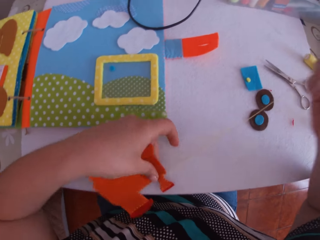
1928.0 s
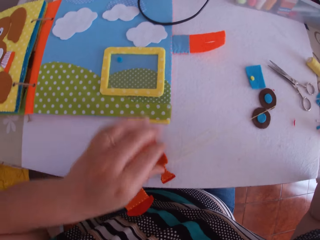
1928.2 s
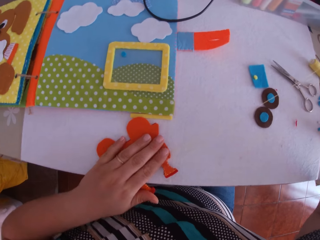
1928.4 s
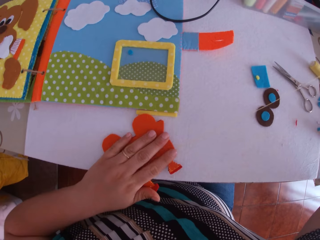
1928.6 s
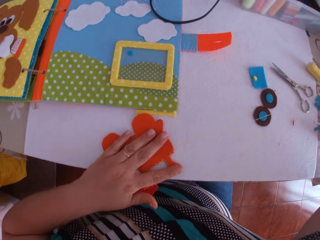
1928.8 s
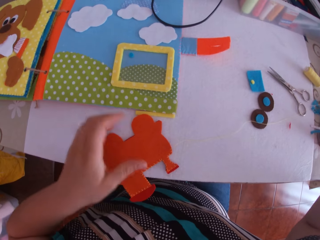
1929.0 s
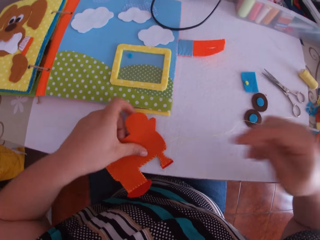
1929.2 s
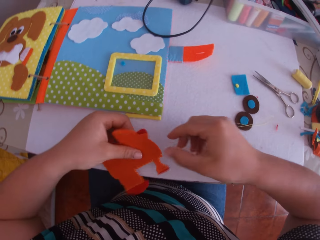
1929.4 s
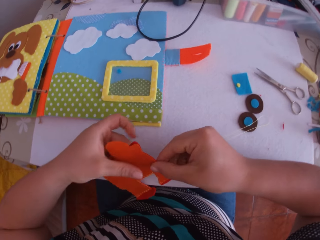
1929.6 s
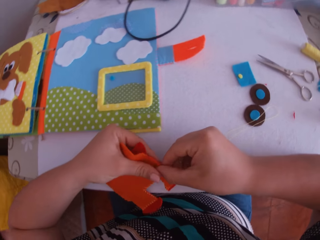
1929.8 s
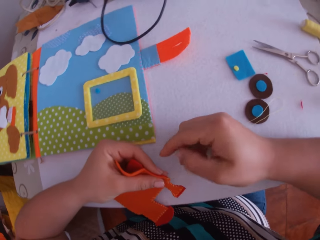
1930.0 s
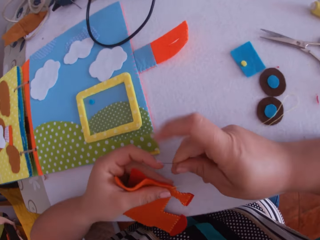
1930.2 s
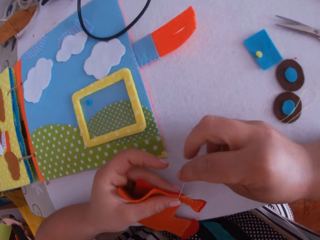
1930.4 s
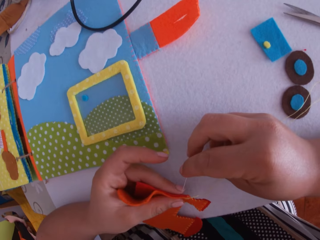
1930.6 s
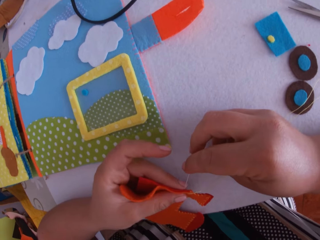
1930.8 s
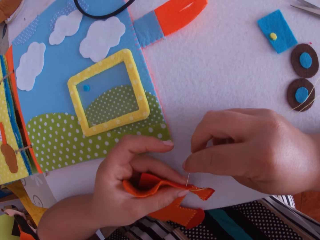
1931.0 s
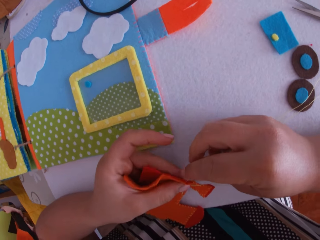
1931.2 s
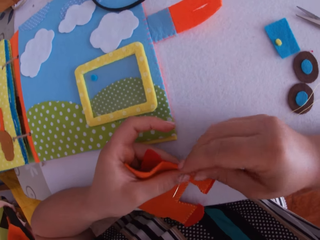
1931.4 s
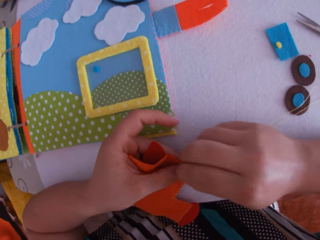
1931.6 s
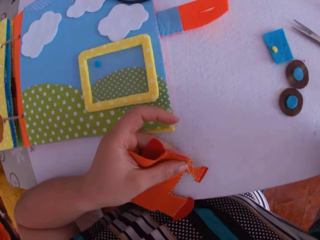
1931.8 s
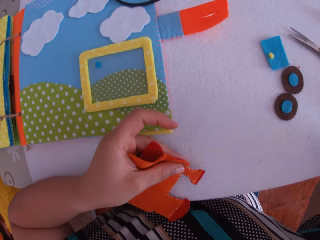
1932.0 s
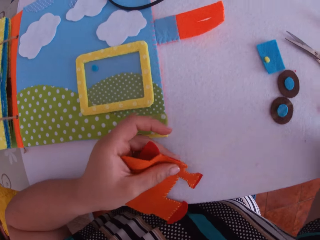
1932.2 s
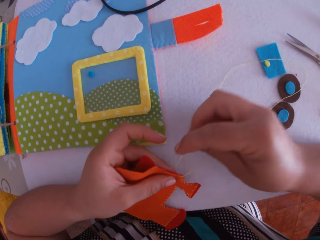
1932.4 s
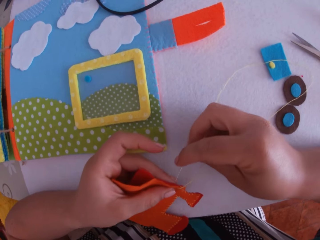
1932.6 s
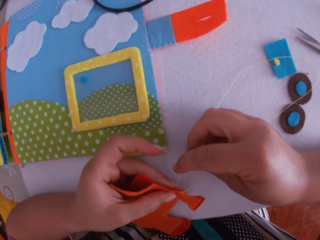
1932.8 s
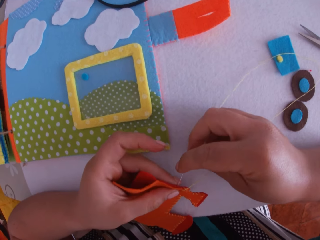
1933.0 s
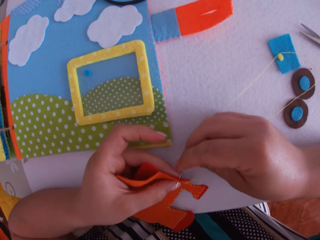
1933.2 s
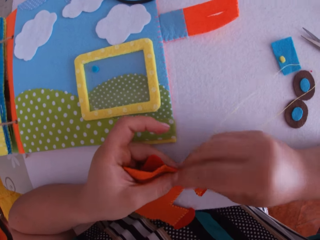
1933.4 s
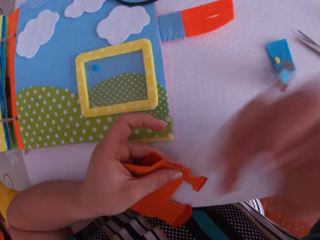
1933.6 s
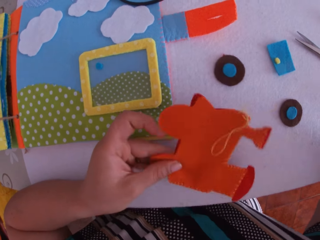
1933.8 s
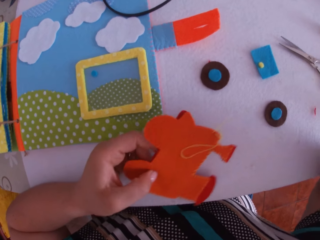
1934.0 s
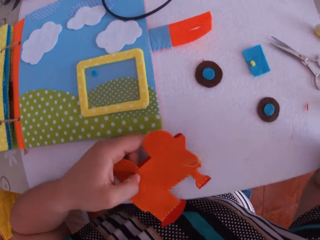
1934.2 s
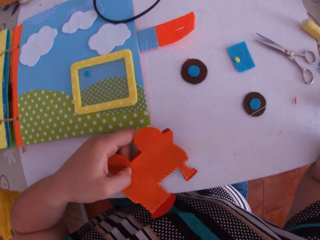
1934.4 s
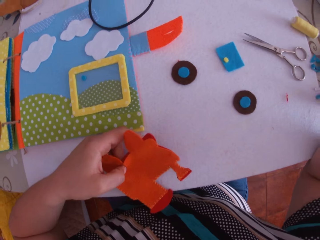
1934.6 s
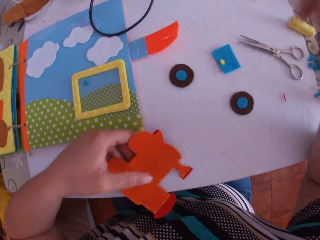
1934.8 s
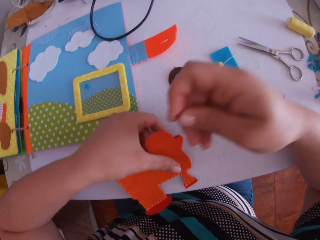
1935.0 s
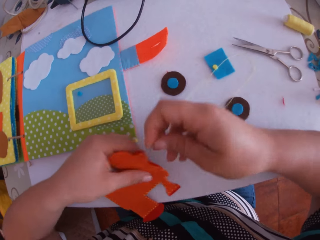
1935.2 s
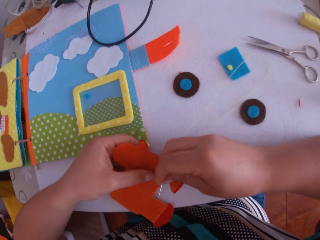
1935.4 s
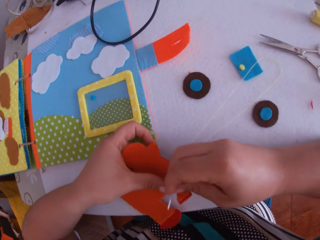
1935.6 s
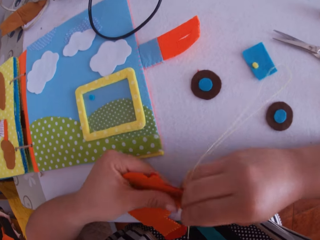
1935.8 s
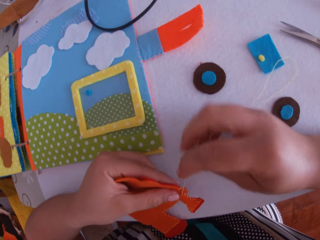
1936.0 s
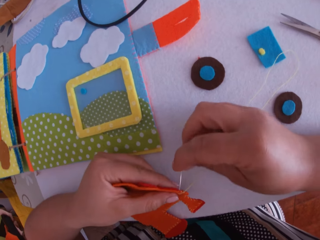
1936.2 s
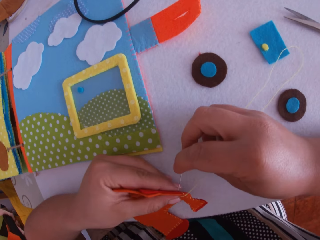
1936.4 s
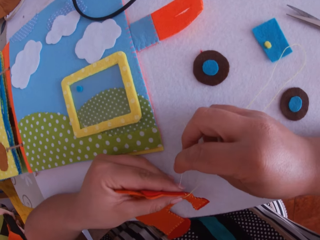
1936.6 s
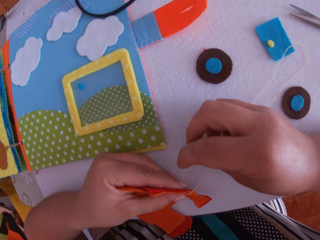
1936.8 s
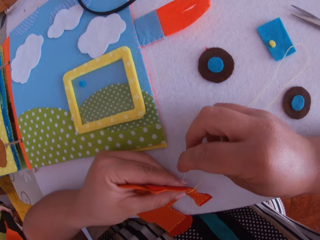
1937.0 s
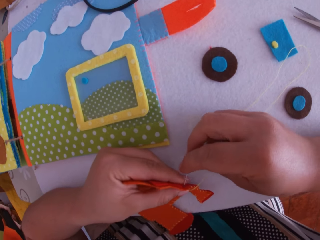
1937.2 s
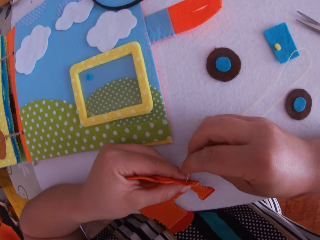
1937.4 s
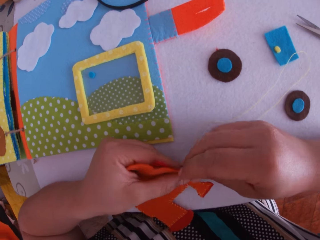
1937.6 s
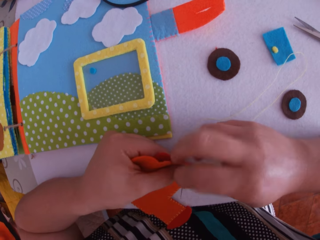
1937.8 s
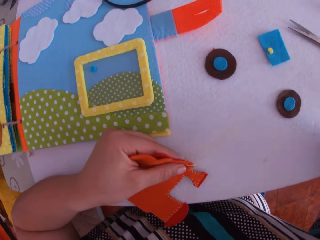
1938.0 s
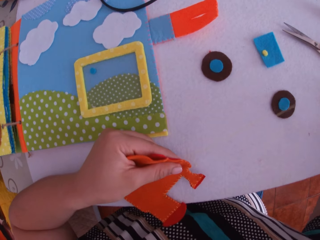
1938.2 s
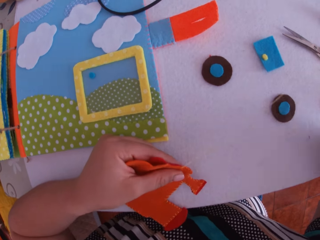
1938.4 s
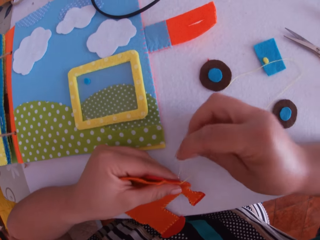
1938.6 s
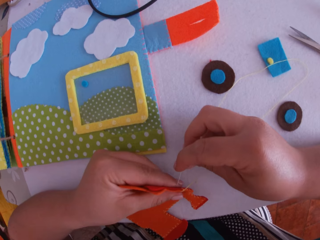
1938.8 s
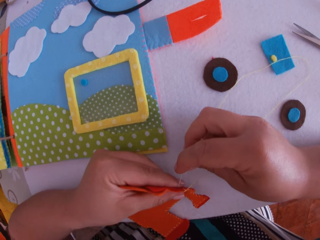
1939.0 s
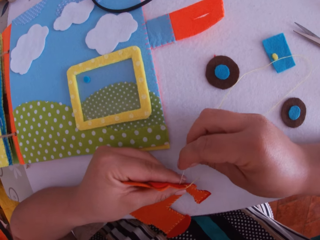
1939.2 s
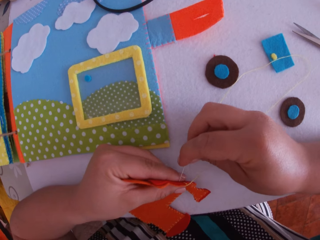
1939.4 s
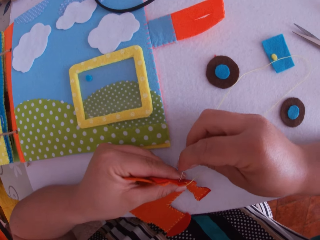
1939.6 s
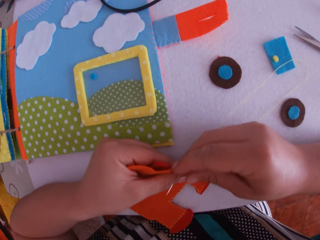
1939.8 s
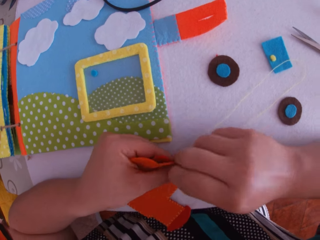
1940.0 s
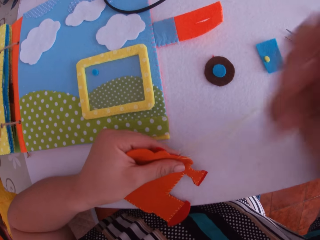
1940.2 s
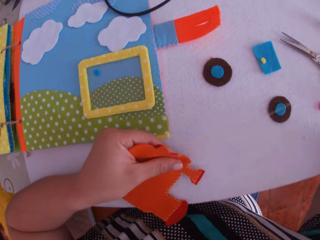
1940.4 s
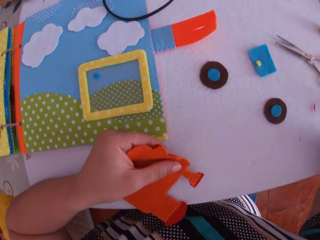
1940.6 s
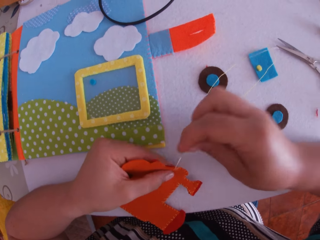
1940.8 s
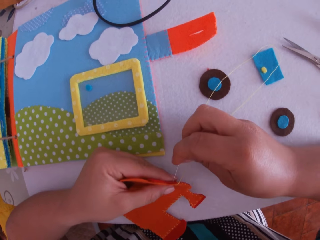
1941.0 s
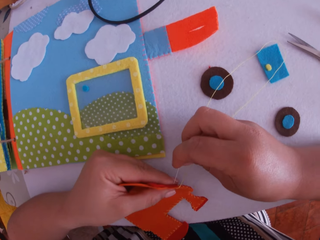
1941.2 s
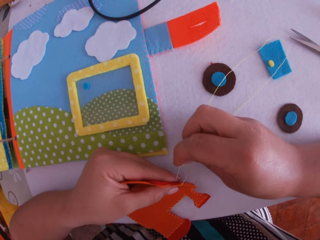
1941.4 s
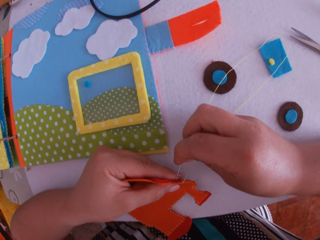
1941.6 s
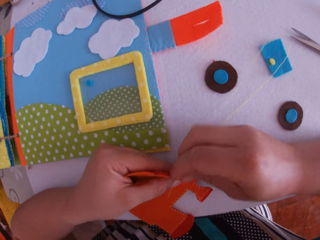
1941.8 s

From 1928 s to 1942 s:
The camera wearer drops the felt train craft or paper train on the desk. She places her left hand on the paper train. She lifts the paper train with her left hand. She touches the felt train craft. She sews the felt train craft using a sewing needle and a thread, with the needle in her right hand. She swings her hand. She holds the felt train craft with the left hand. She sews the felt train craft using a sewing needle and a thread.

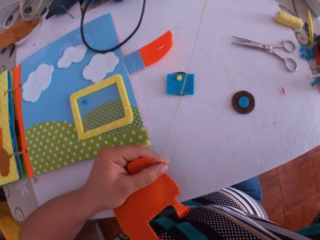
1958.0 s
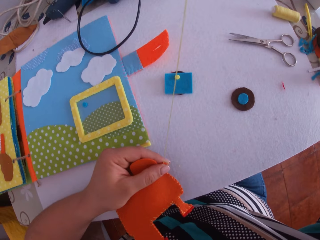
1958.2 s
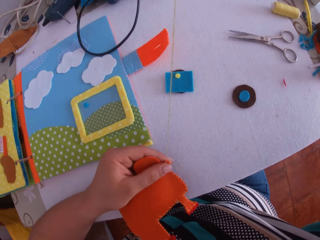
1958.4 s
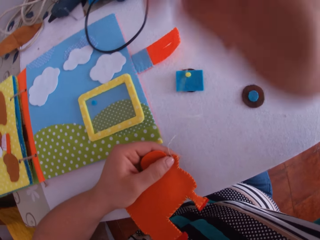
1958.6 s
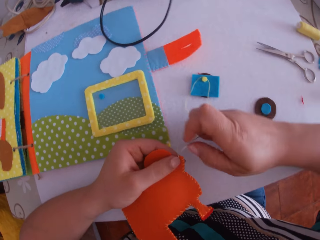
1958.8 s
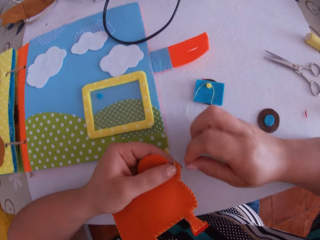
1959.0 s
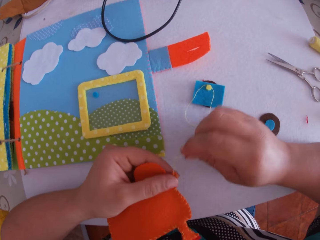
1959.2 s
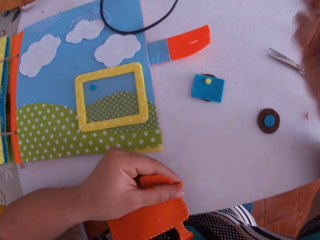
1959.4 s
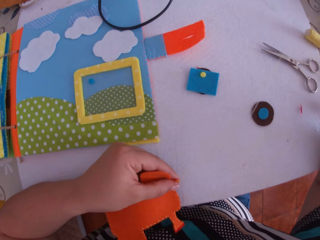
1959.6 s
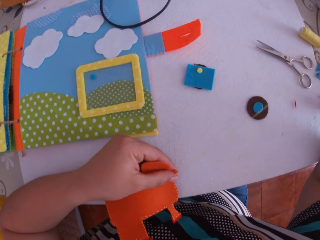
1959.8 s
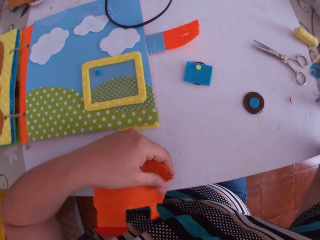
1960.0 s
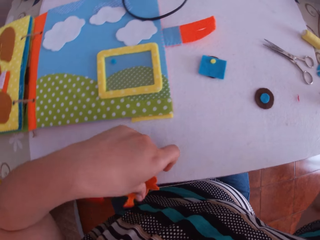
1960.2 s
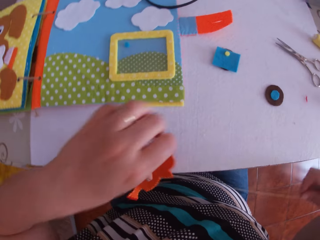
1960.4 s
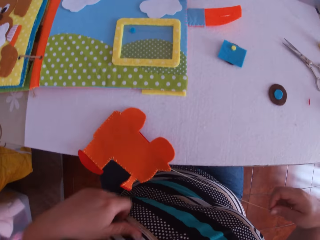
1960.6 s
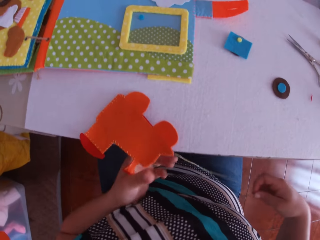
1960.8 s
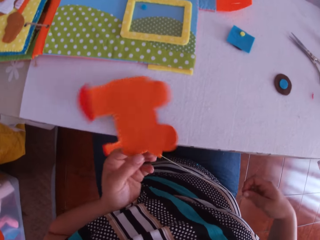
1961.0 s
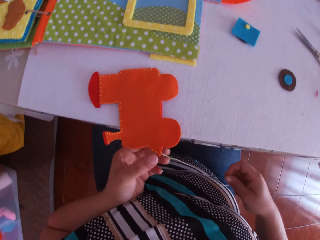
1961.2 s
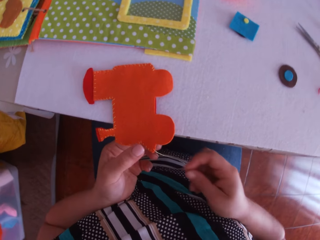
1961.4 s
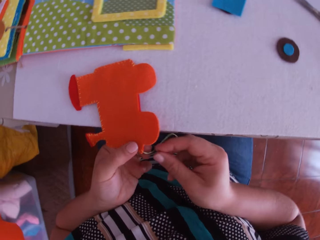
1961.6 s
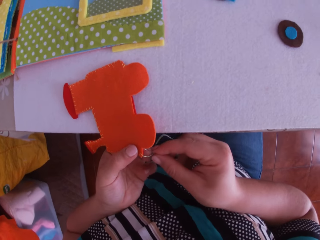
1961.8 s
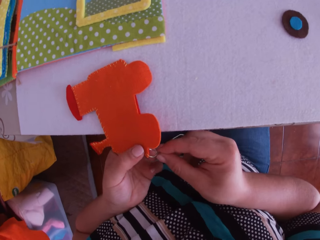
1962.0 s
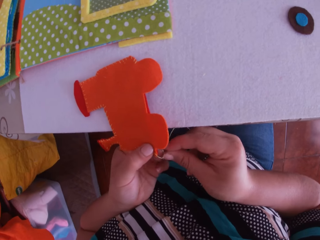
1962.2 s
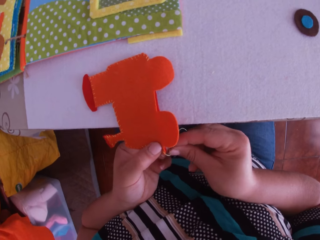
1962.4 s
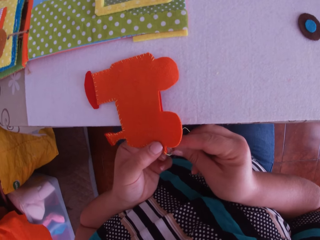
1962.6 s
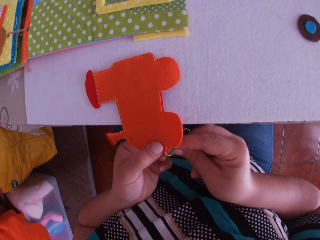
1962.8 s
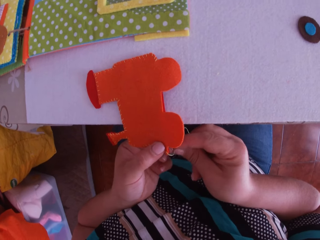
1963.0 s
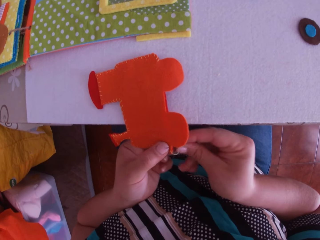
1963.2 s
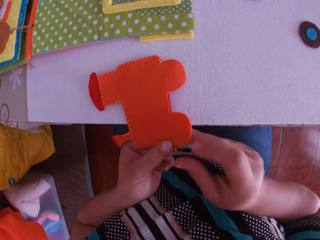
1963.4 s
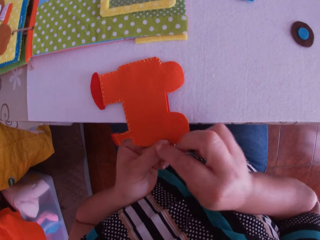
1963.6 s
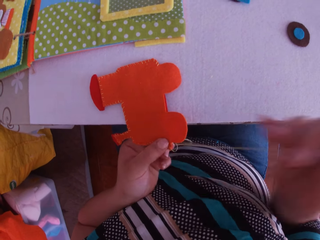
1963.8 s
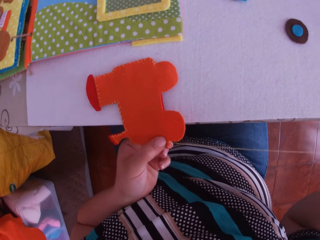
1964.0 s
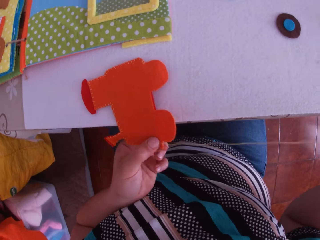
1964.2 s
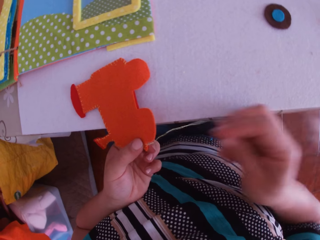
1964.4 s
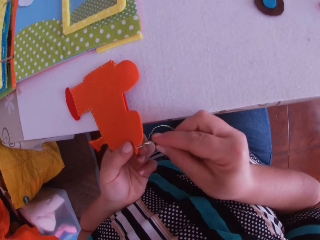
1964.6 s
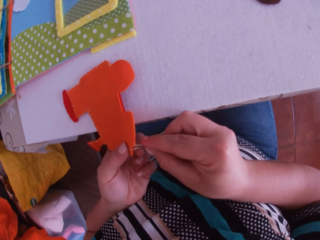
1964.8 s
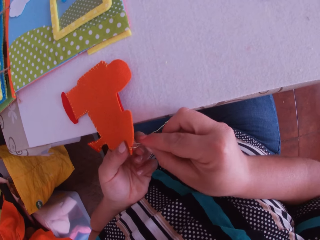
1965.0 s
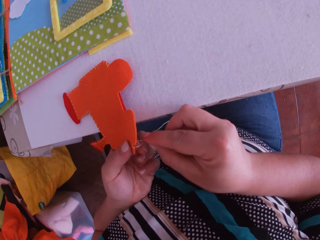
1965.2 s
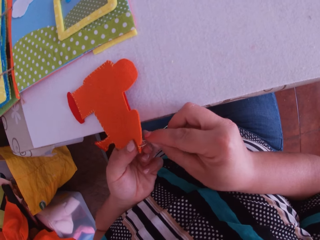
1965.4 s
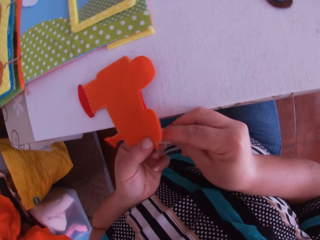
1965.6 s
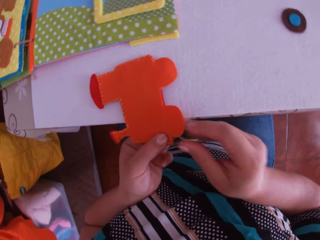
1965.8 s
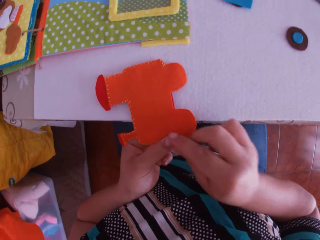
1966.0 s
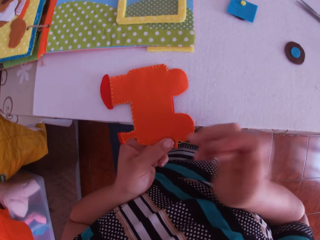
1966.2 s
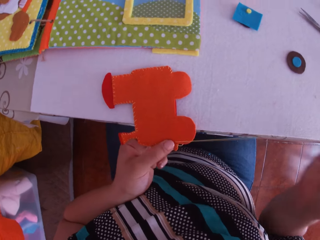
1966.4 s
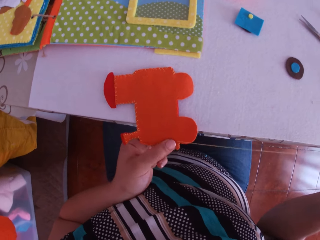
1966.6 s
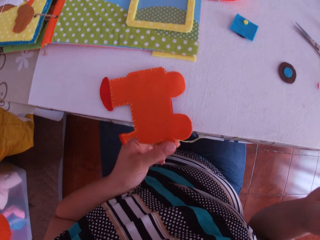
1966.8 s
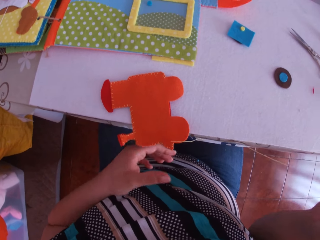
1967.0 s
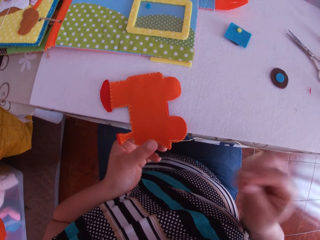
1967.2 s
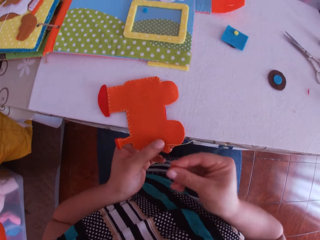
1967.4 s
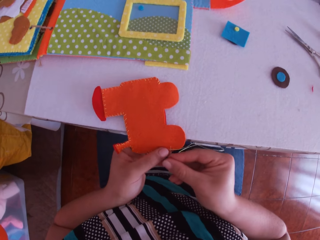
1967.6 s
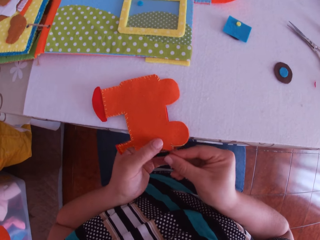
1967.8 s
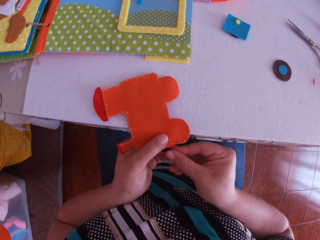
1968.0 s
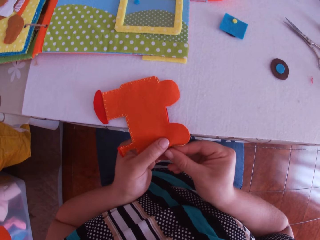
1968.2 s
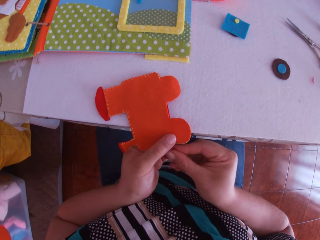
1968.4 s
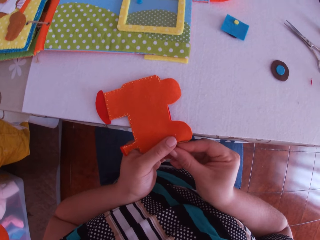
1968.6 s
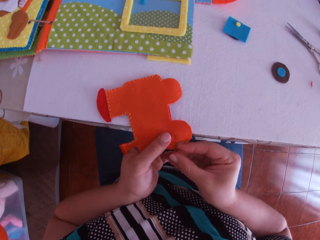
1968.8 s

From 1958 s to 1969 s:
The camera wearer drops the felt train craft on the desk. They swing their hand. They hold the felt train craft with the left hand. They sew the felt train craft using a sewing needle and a thread. They swing their hand. They hold the felt train craft with the left hand. They sew the felt train craft using a sewing needle and a thread.
